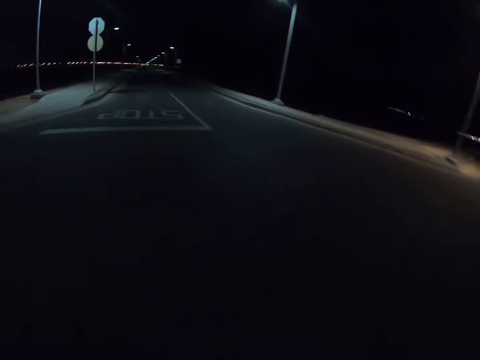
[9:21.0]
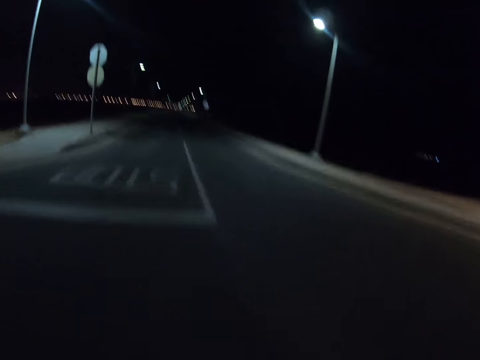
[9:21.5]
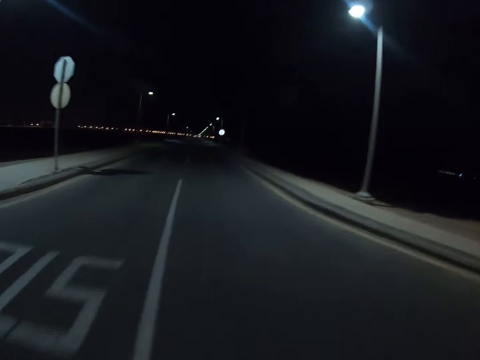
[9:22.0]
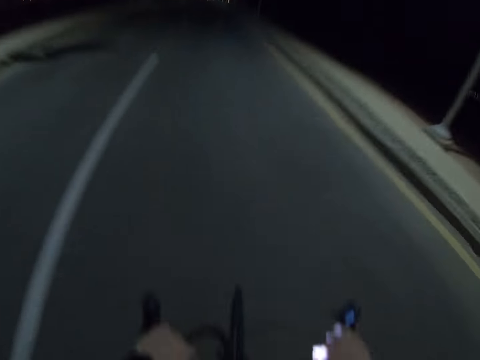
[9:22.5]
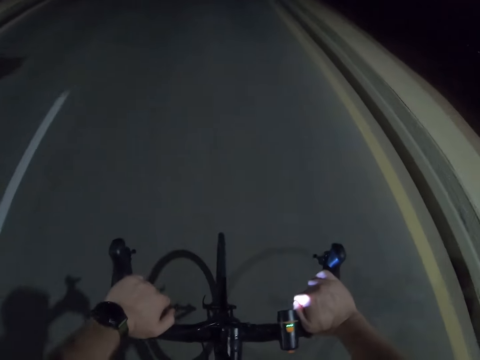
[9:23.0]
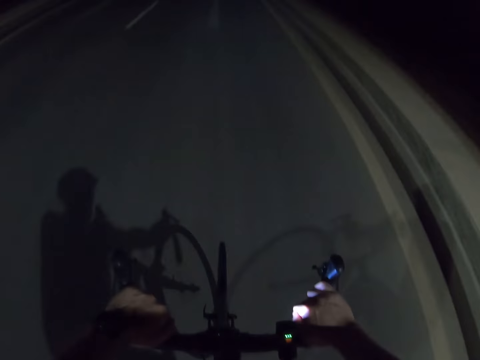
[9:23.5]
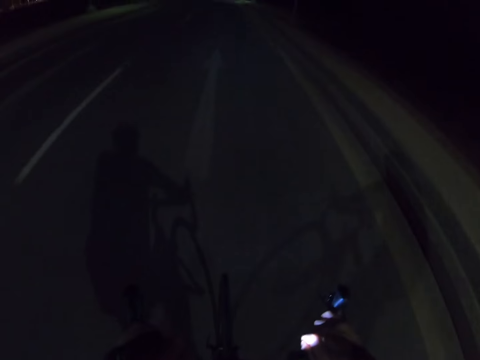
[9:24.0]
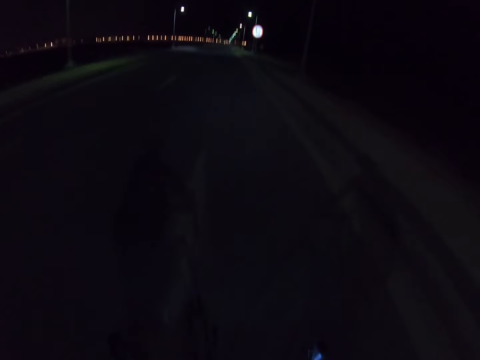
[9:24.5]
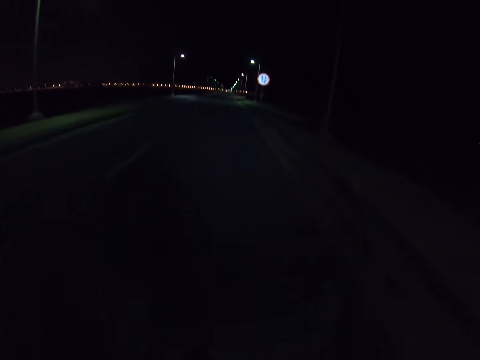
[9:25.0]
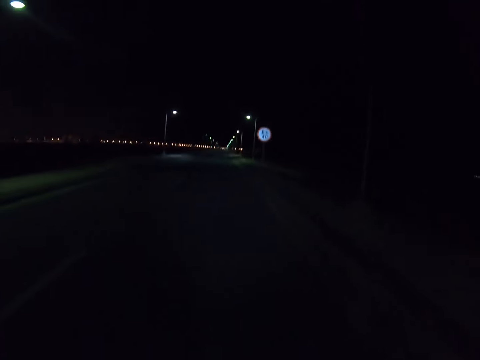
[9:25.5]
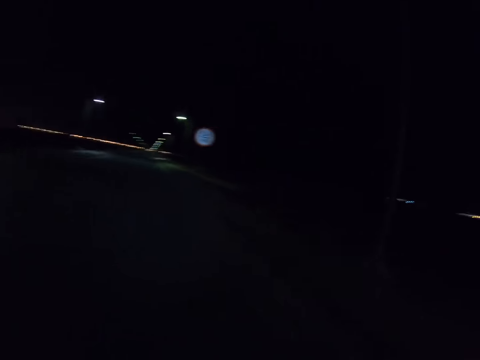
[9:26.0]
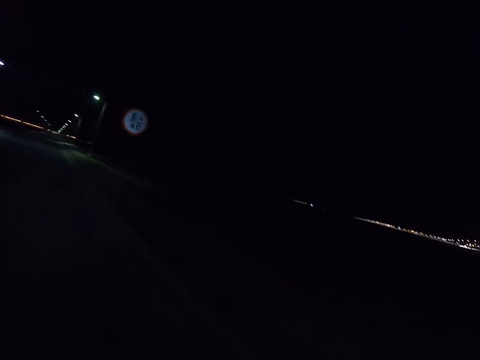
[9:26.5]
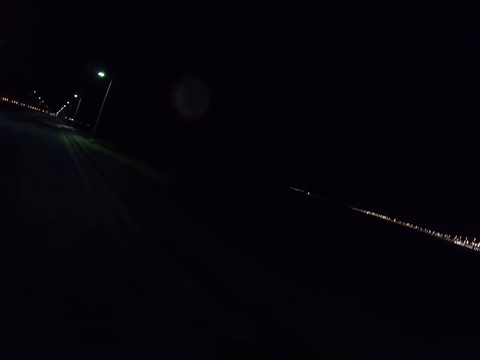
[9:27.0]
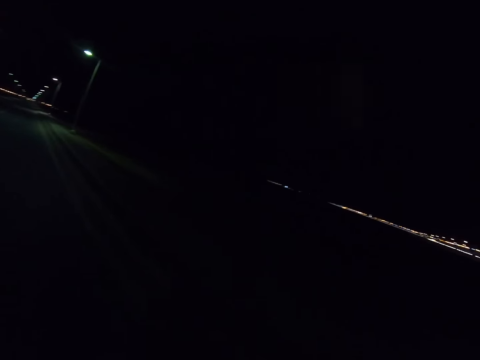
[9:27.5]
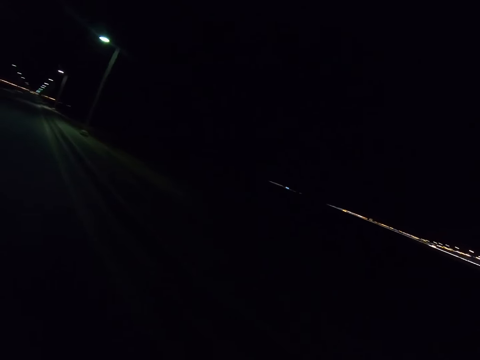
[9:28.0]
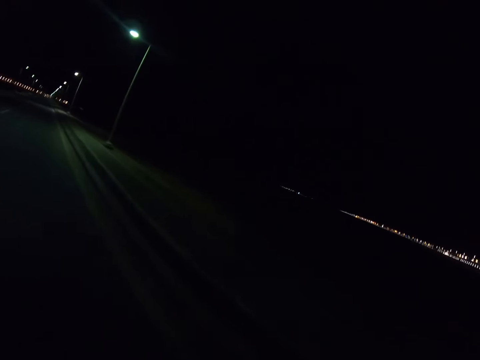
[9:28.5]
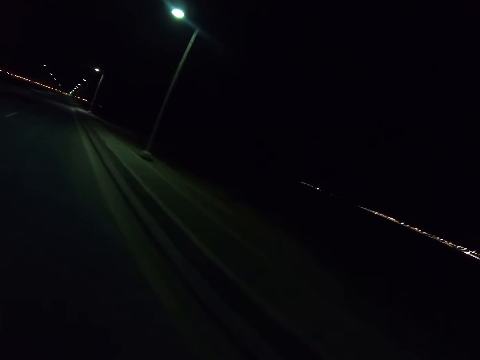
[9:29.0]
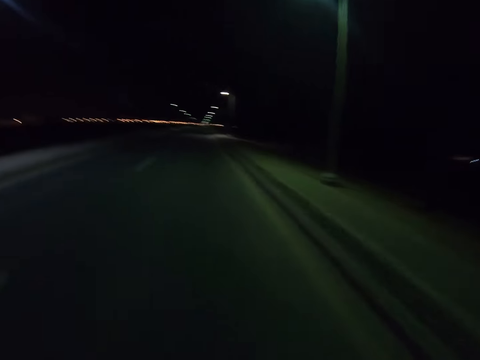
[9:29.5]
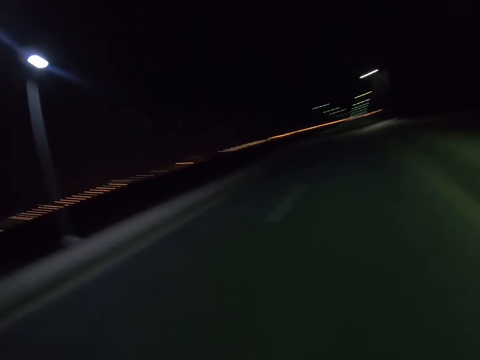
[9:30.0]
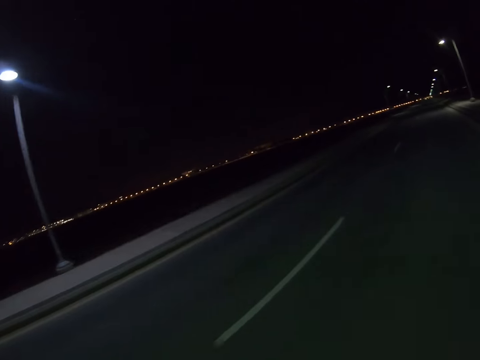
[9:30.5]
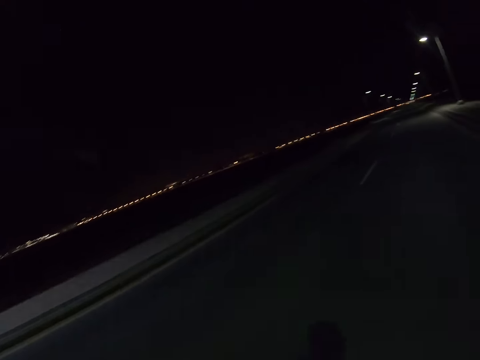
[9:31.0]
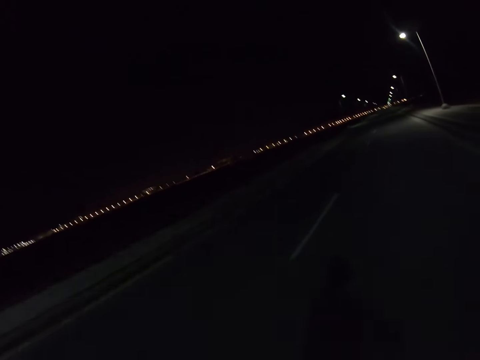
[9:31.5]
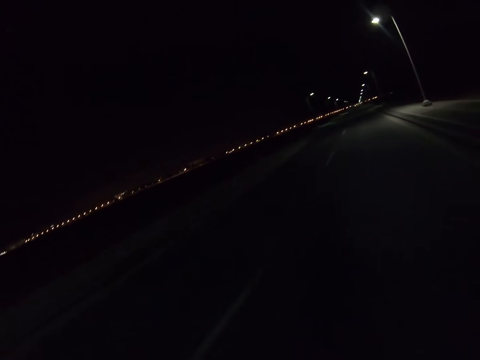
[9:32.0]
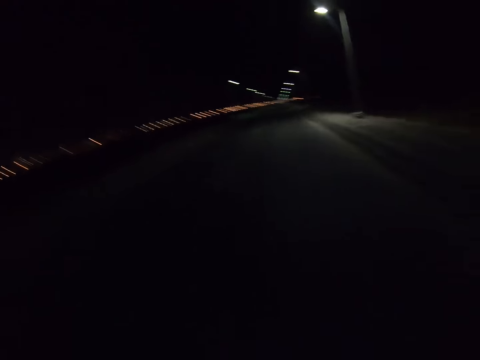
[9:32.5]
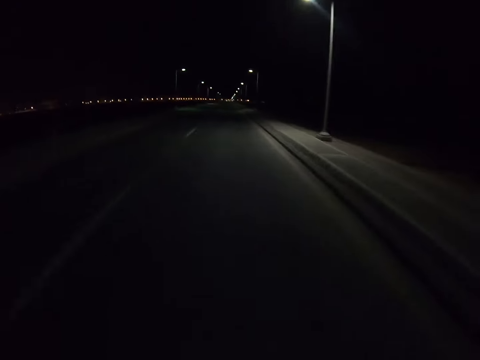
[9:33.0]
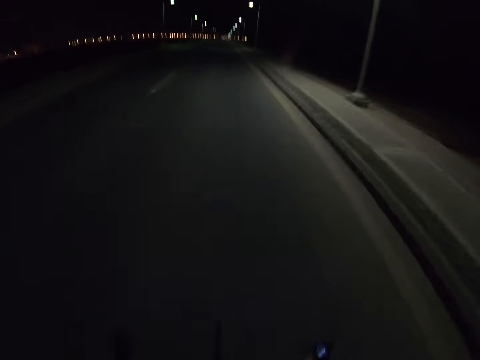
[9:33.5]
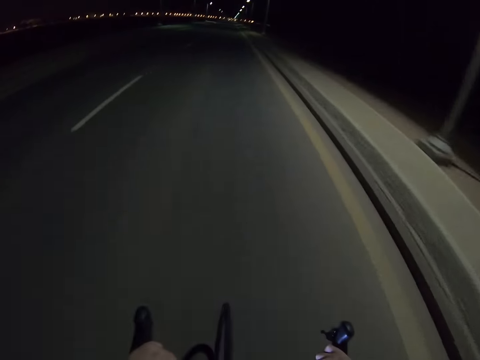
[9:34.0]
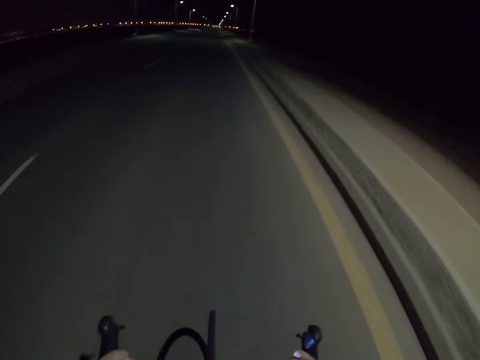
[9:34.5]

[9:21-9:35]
The camera wearer stares at the street lights. They cycle a bicycle on the road.

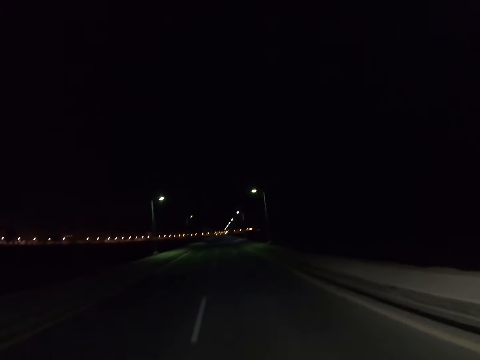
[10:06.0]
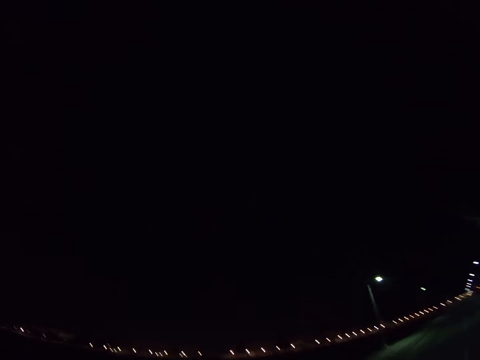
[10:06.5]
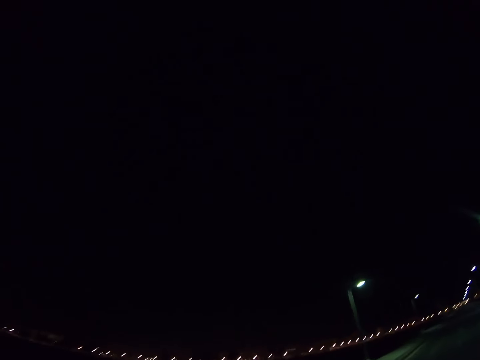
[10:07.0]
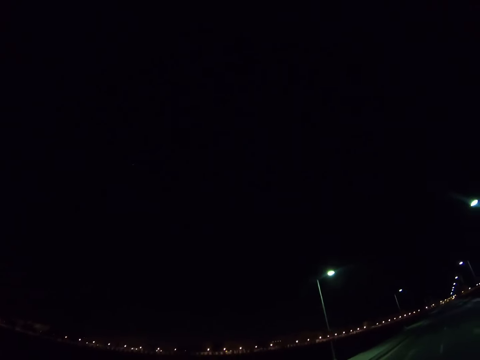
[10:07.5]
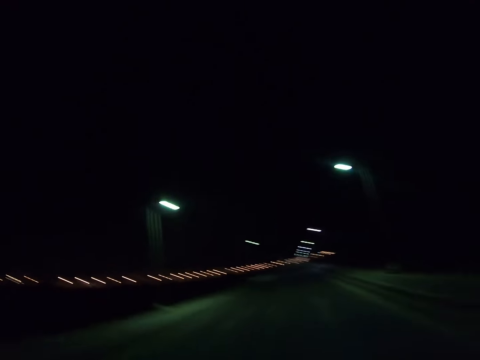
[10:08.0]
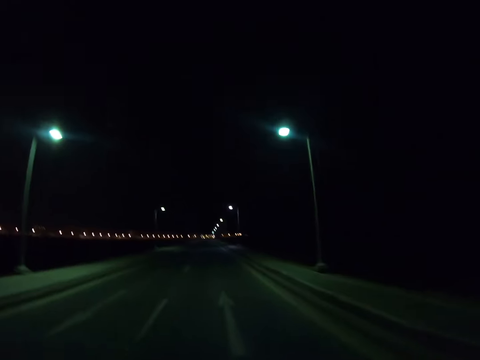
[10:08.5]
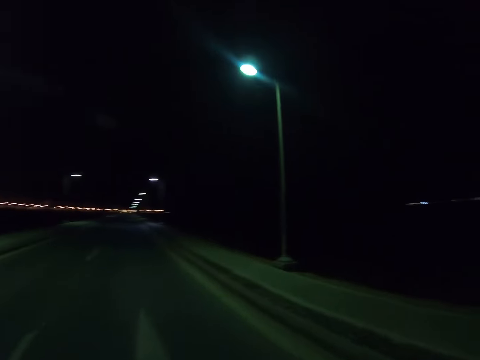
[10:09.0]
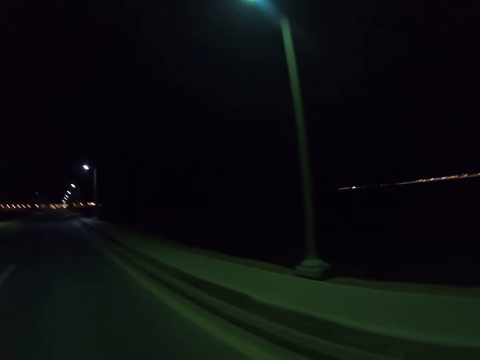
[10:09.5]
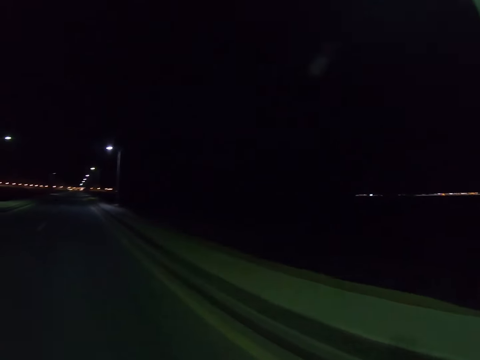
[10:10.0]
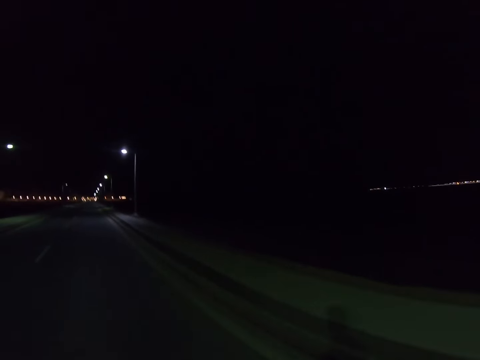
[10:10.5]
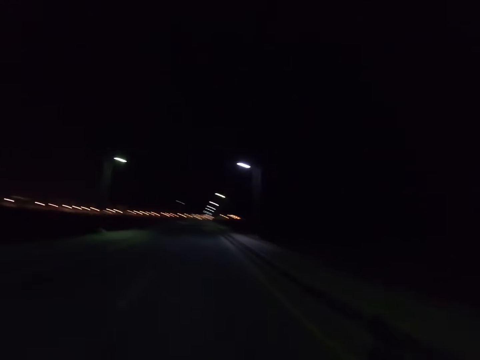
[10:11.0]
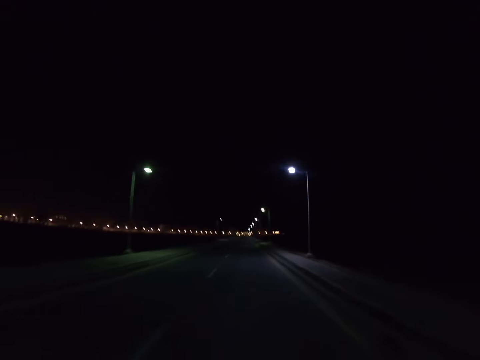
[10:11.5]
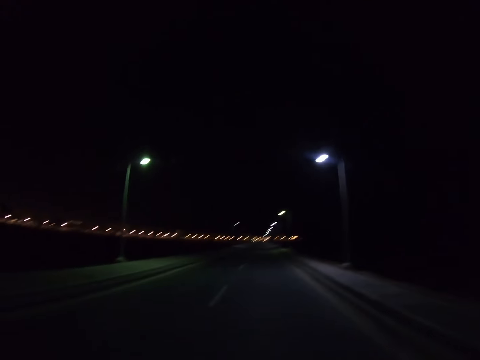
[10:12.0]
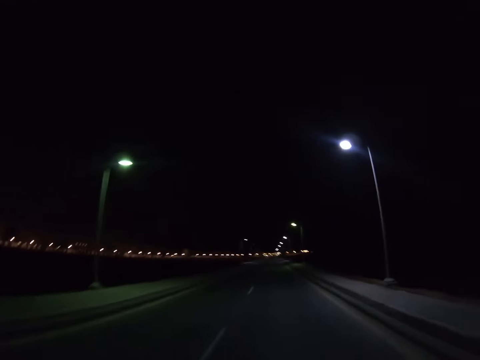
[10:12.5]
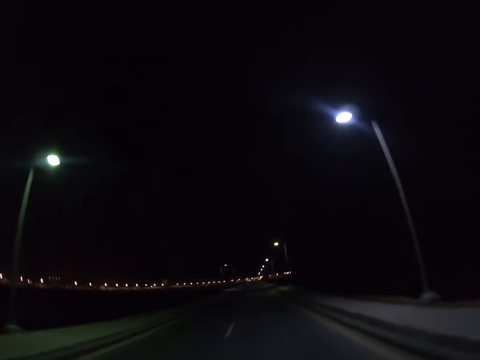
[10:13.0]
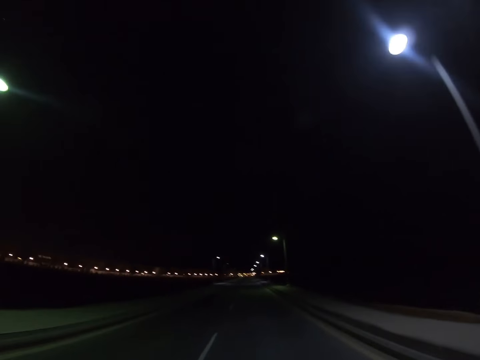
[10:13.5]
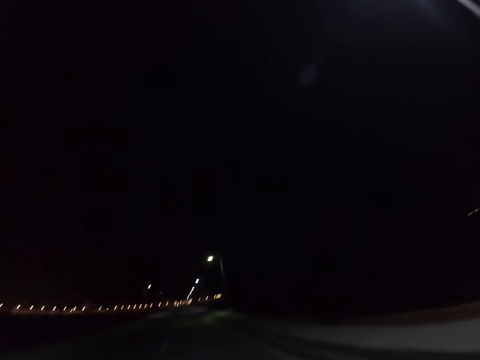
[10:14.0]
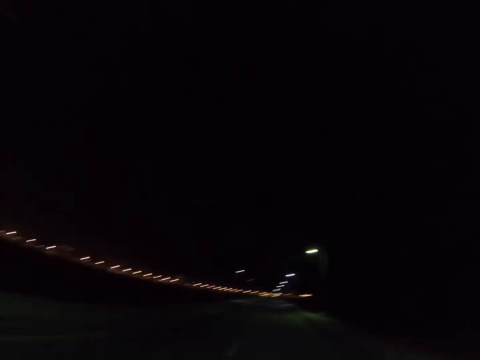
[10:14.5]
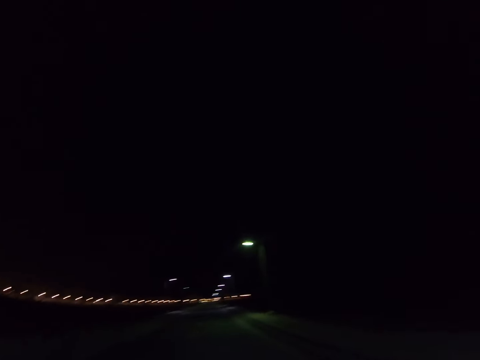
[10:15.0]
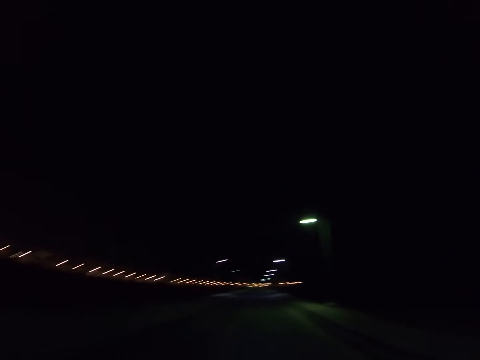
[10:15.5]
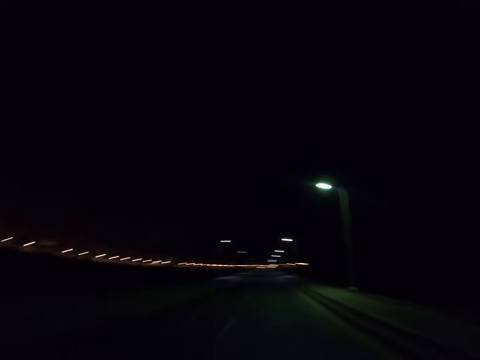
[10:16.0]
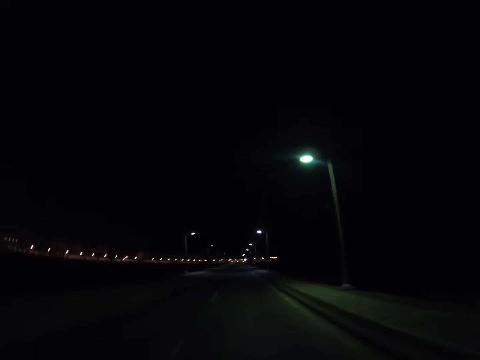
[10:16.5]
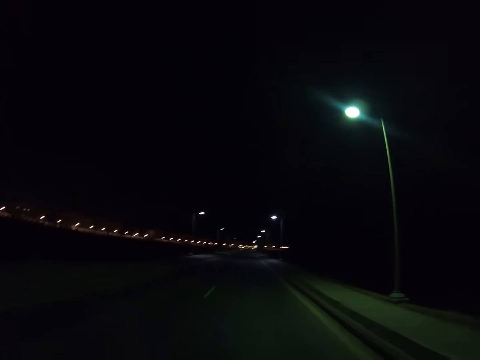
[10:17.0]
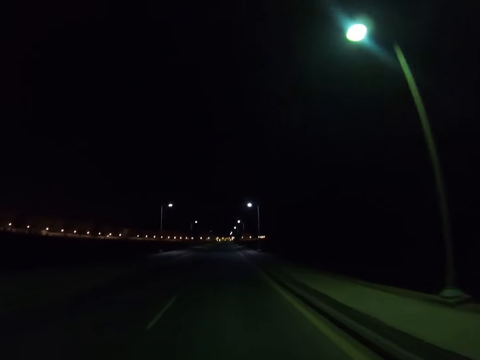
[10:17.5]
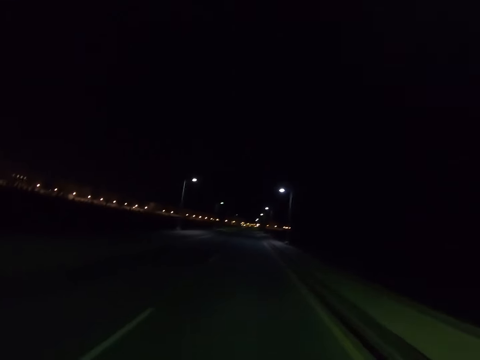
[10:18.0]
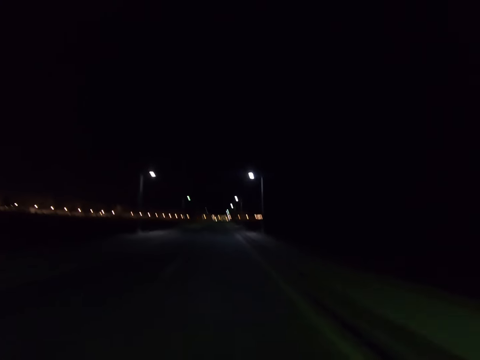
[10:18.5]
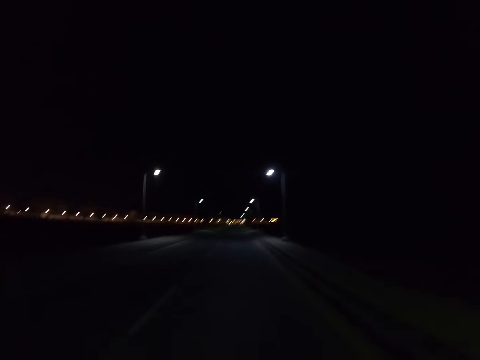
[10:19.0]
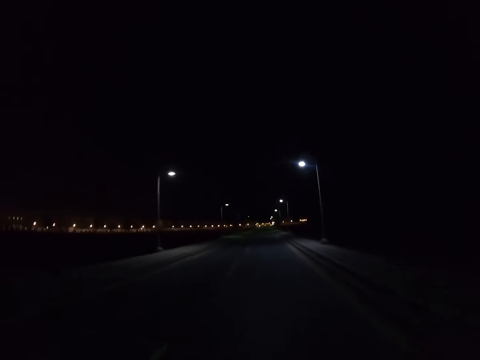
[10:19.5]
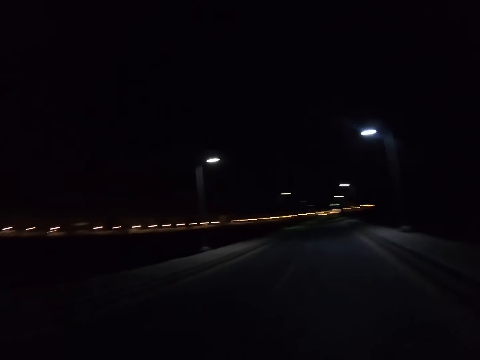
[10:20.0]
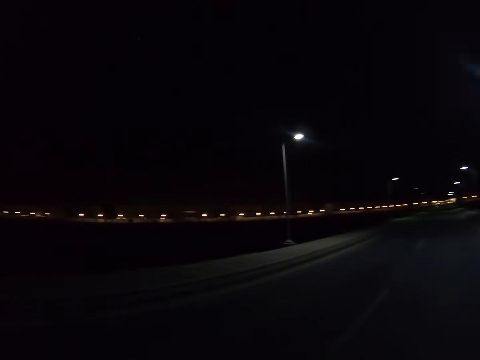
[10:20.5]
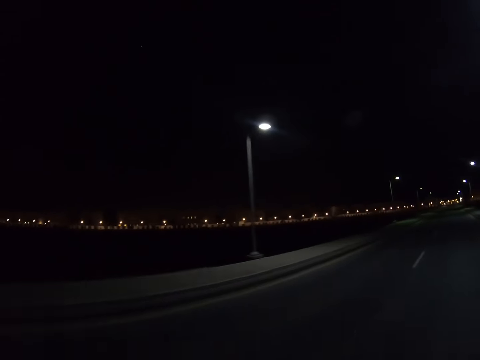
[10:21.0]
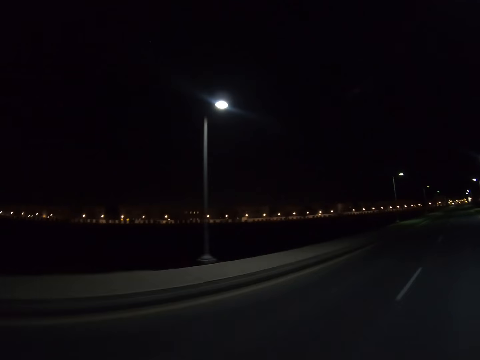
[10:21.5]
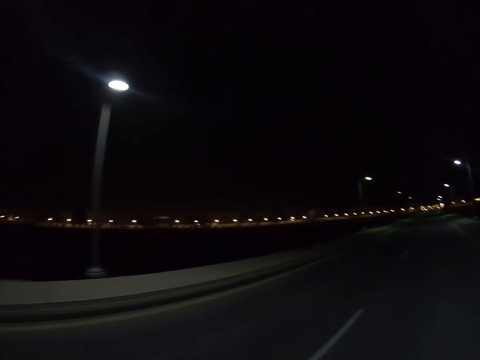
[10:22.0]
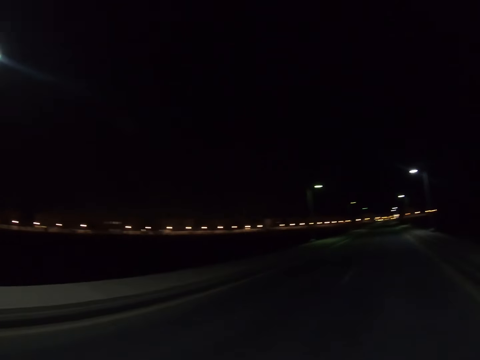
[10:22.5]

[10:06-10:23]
The camera wearer stares at the sky. They stare at the road. They cycle a bicycle on the road.
